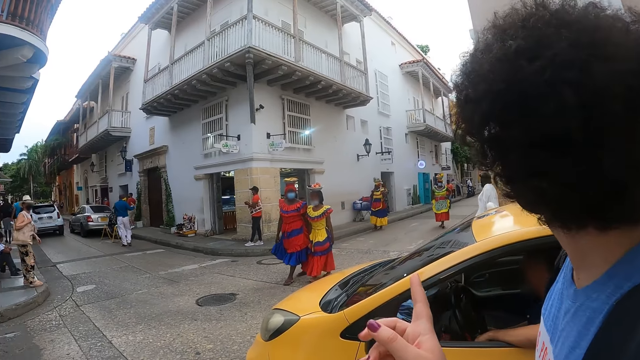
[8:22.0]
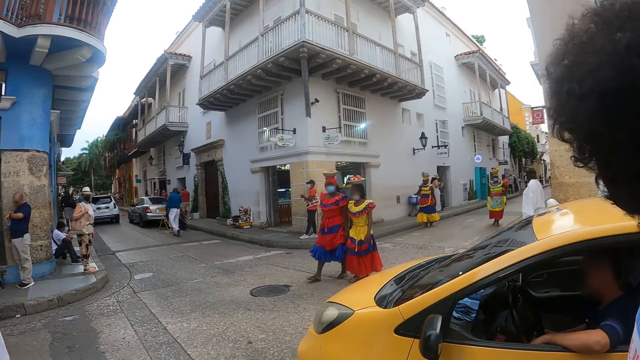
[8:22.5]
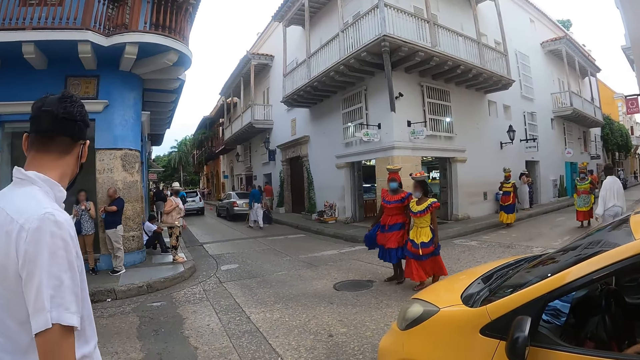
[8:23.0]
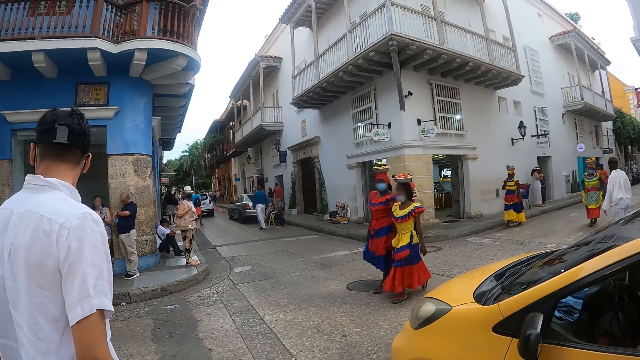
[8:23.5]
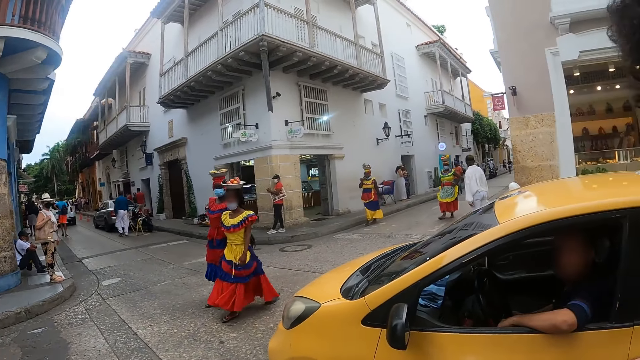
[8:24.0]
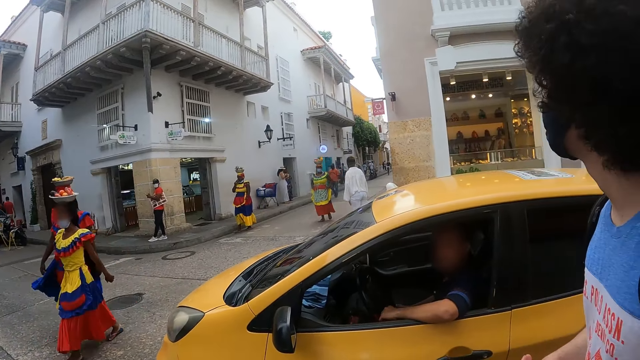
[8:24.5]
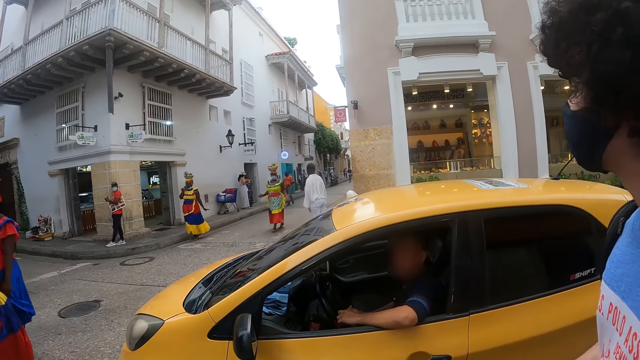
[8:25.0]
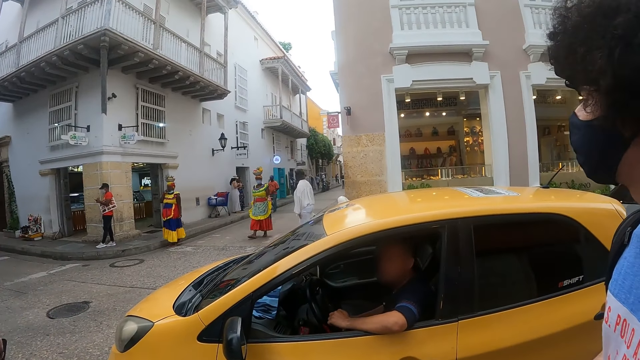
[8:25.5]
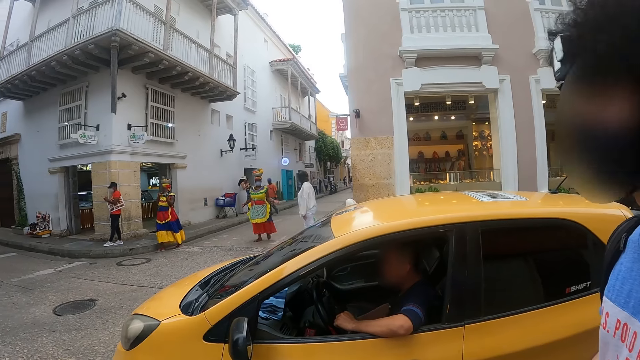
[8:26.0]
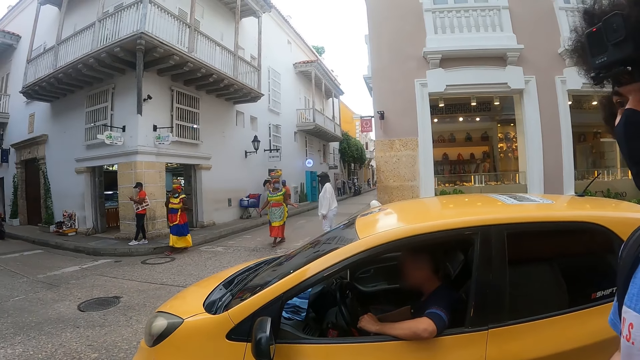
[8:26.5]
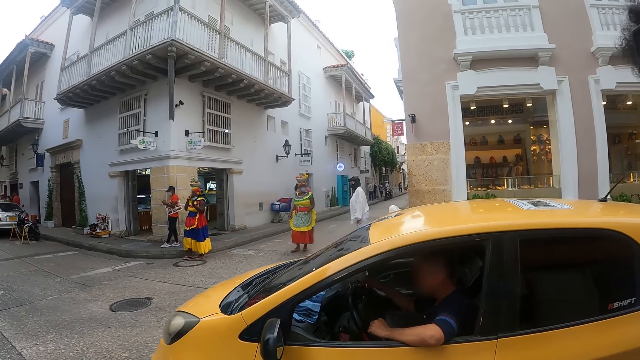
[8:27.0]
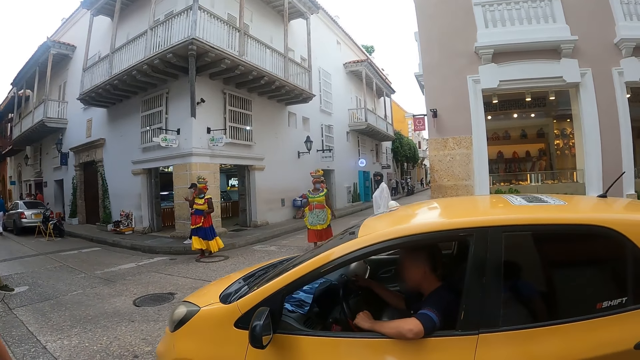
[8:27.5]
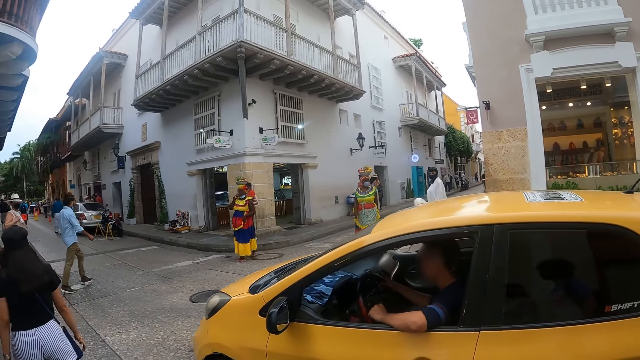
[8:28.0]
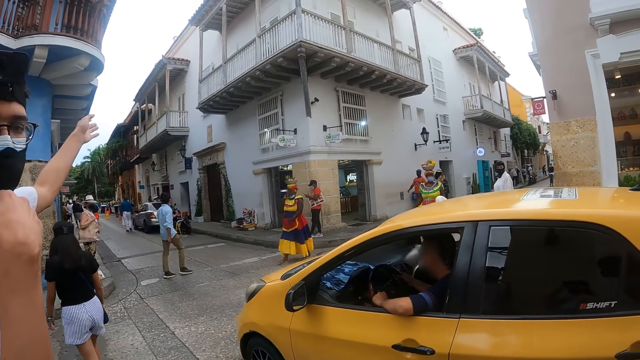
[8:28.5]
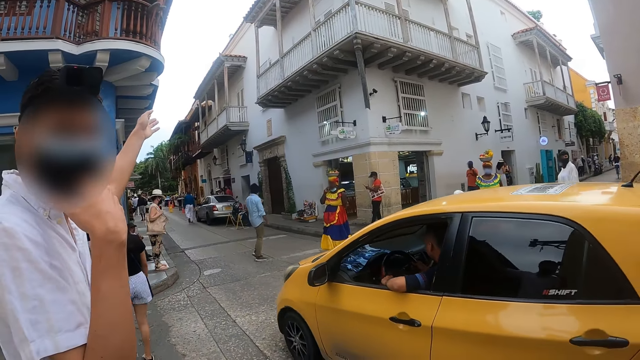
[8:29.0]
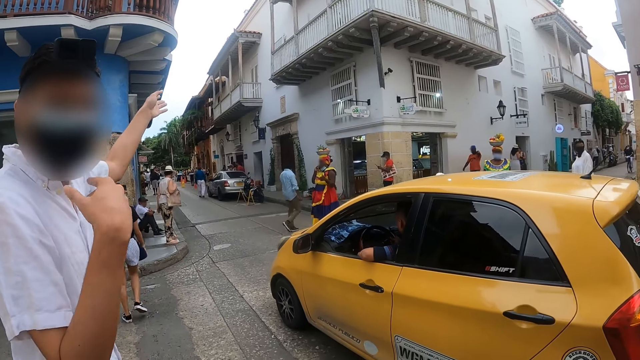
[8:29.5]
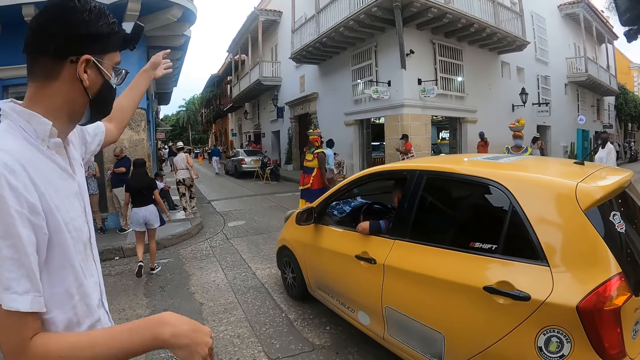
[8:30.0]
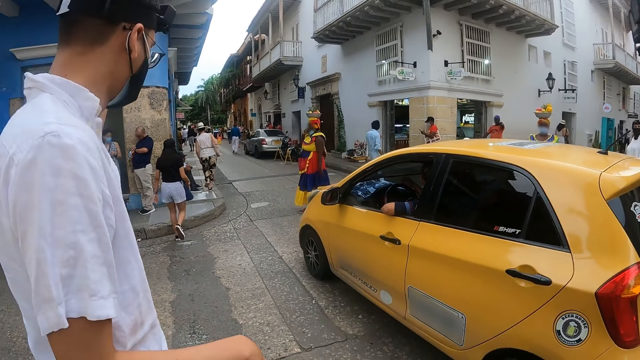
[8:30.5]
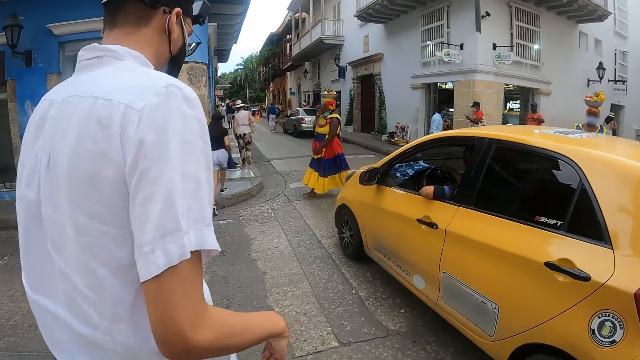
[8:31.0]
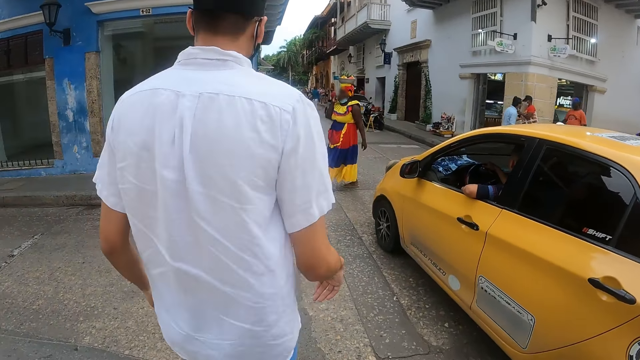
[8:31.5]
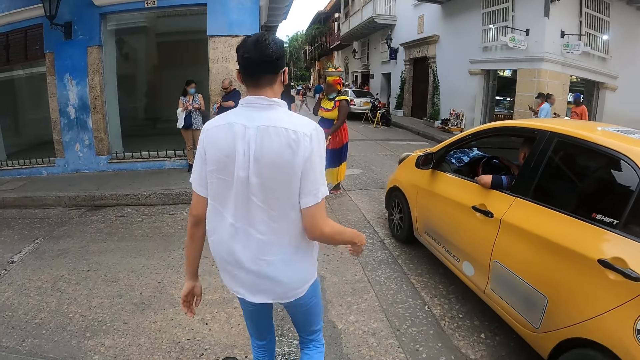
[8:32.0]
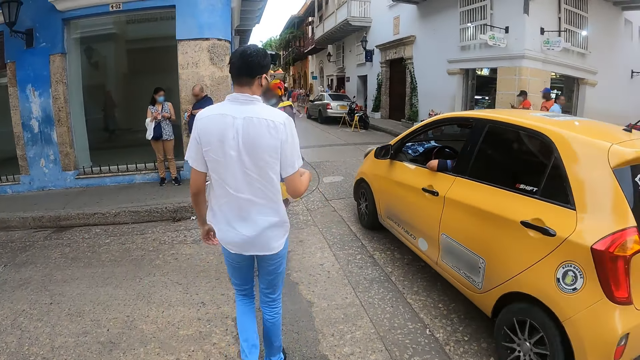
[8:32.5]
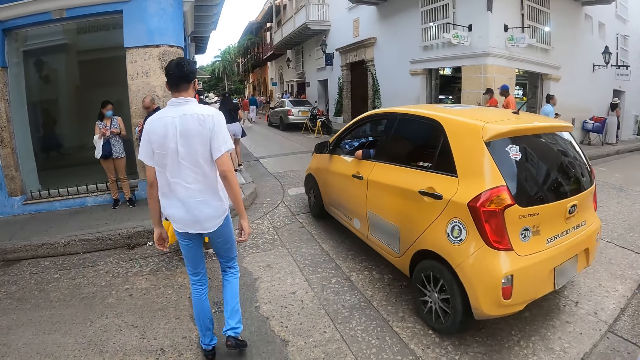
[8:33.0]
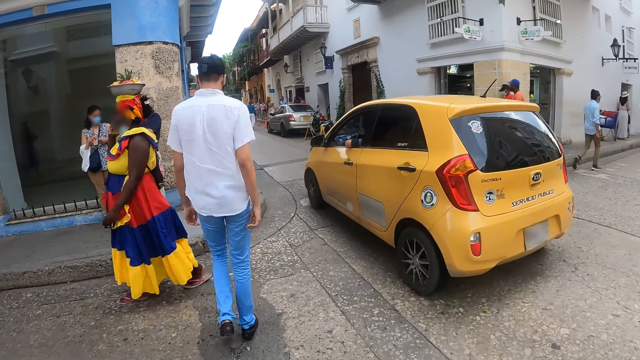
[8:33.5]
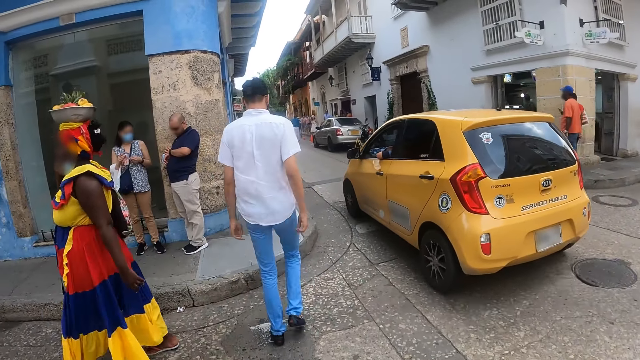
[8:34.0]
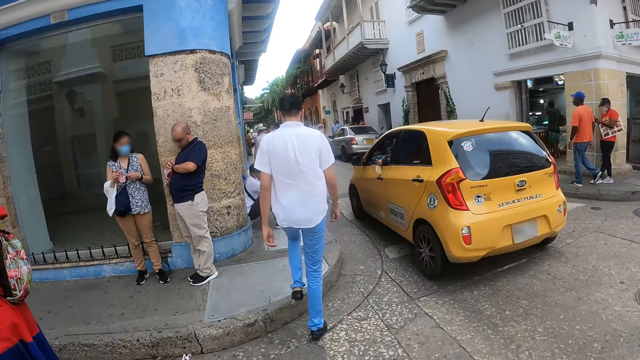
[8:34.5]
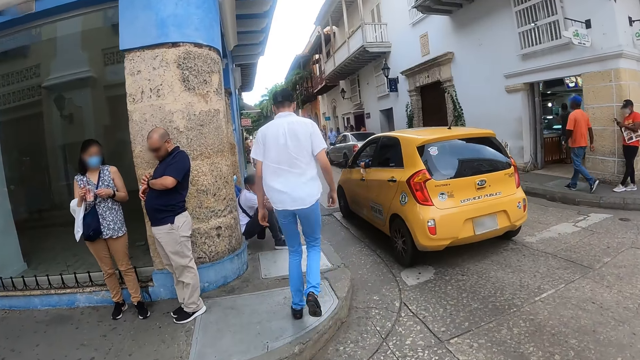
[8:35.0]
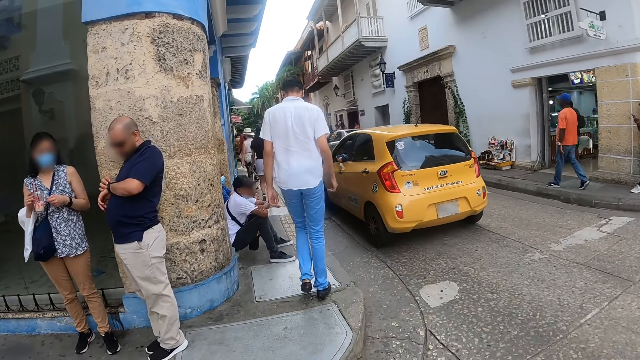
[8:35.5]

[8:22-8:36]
The camera wearer points a finger. A man points the left hand. The camera wearer talks to the man. The man walks along the road.

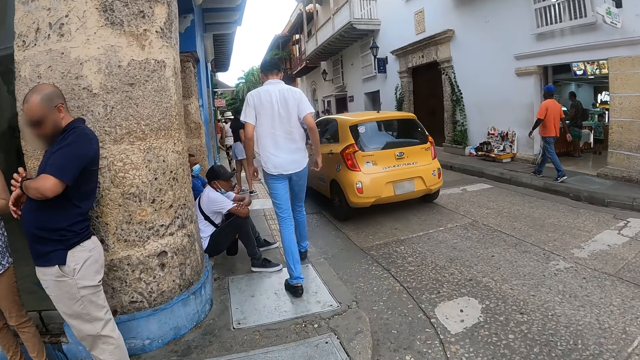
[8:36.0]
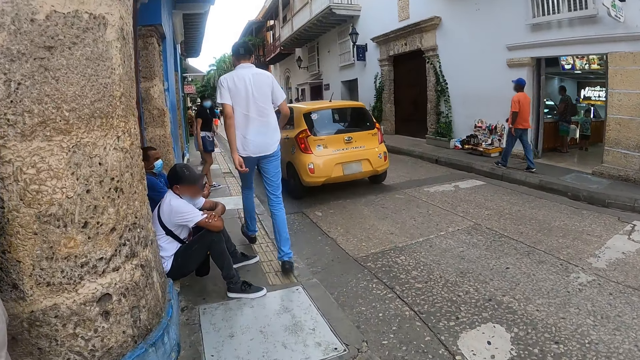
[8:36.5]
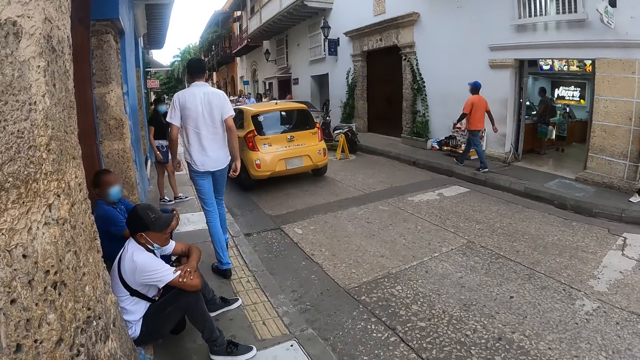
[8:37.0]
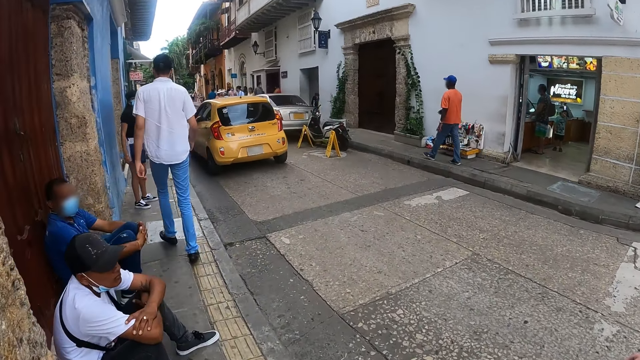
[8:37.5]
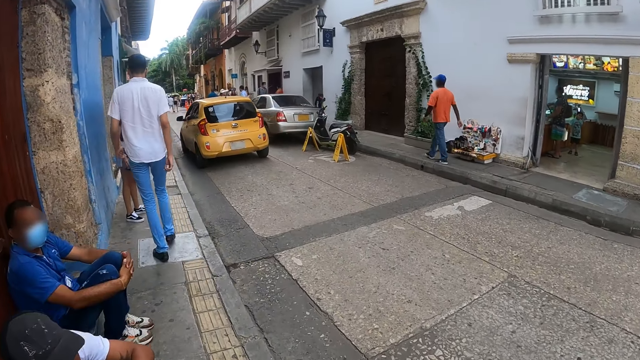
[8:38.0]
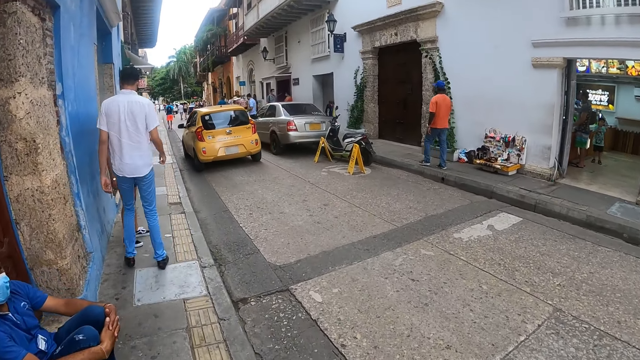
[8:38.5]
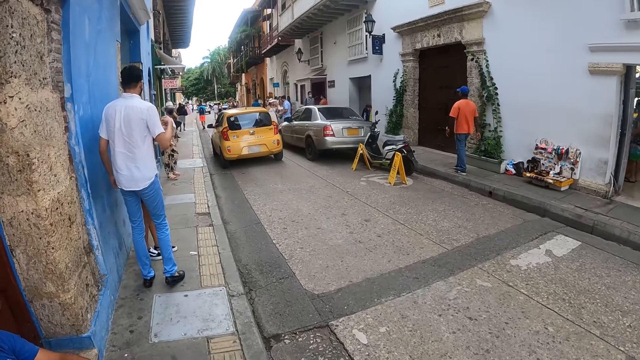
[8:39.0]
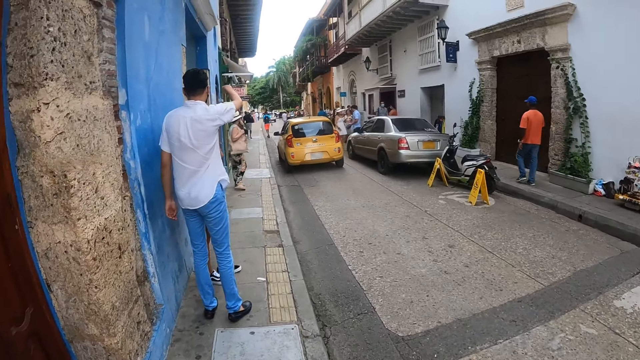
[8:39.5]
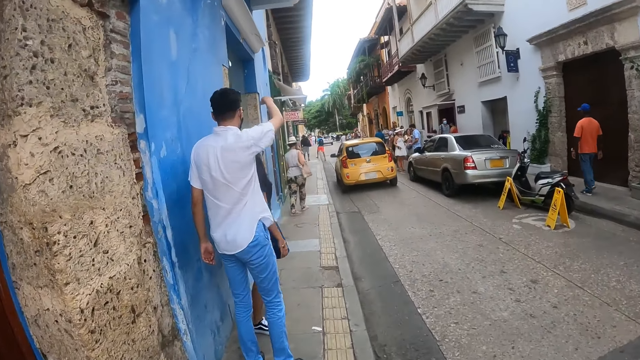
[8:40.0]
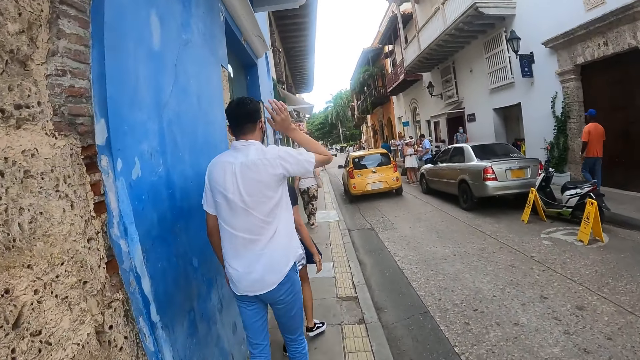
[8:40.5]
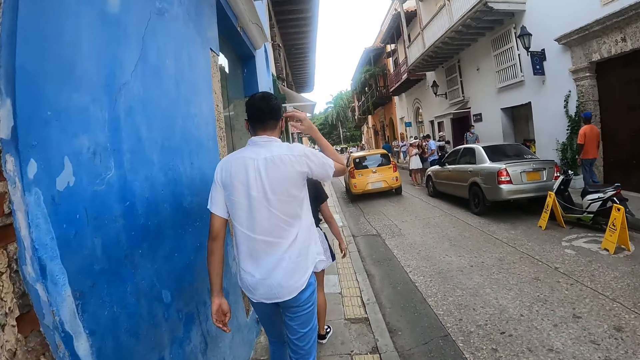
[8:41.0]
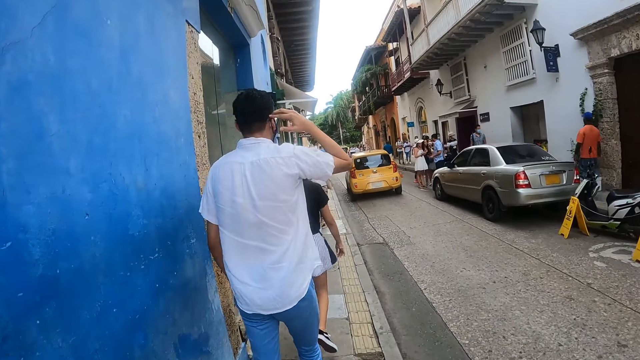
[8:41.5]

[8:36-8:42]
A man lifts the right hand. The man touches his ear.
